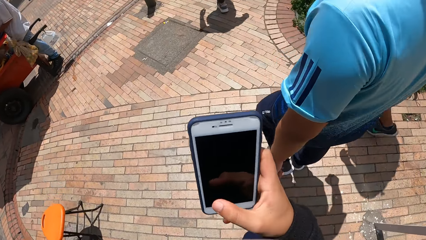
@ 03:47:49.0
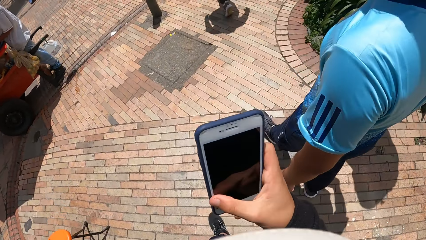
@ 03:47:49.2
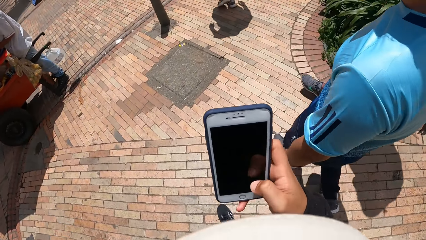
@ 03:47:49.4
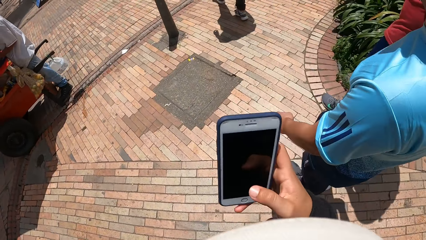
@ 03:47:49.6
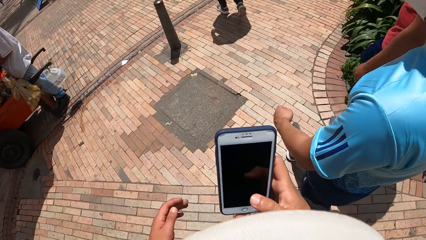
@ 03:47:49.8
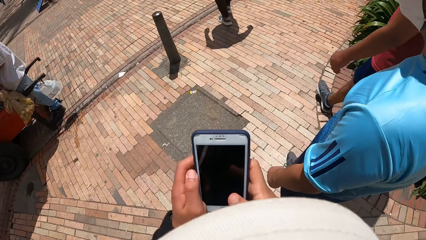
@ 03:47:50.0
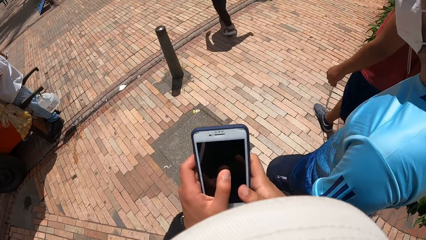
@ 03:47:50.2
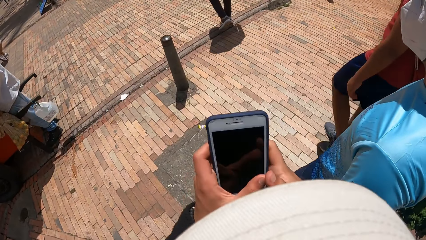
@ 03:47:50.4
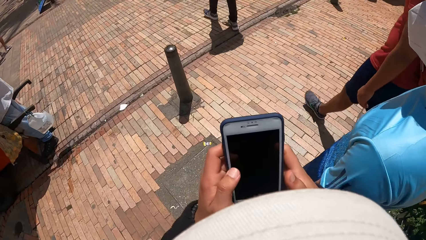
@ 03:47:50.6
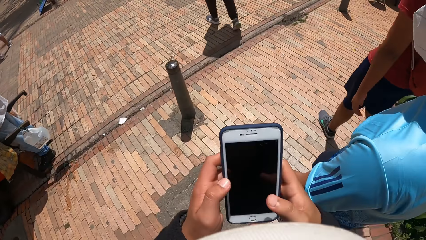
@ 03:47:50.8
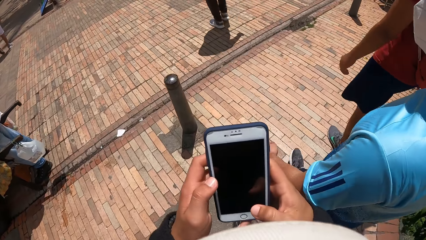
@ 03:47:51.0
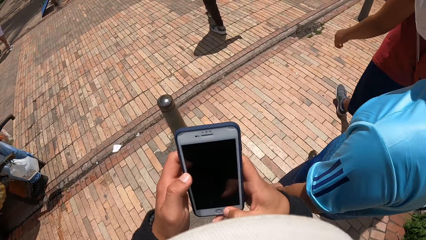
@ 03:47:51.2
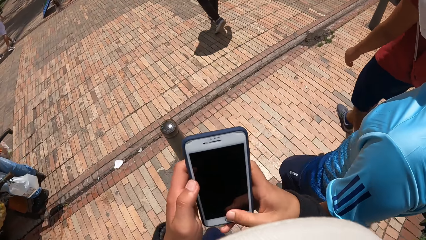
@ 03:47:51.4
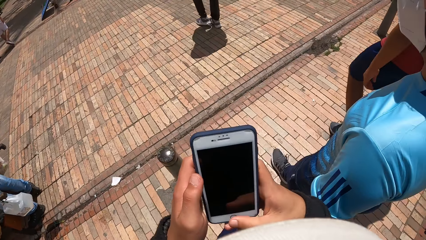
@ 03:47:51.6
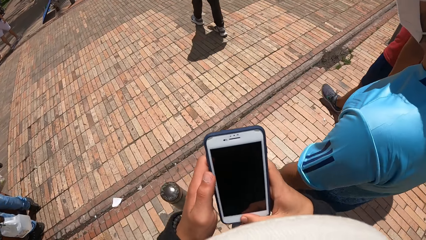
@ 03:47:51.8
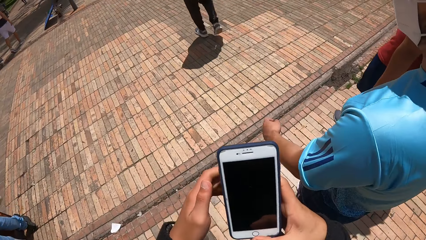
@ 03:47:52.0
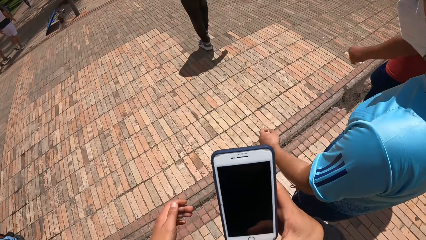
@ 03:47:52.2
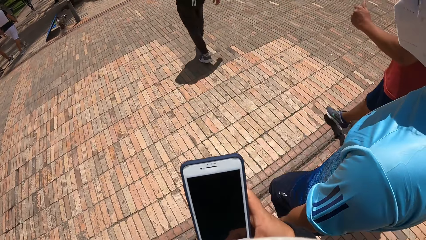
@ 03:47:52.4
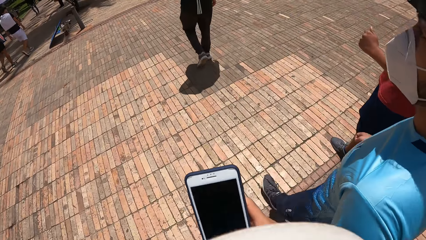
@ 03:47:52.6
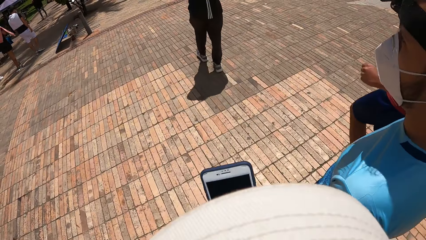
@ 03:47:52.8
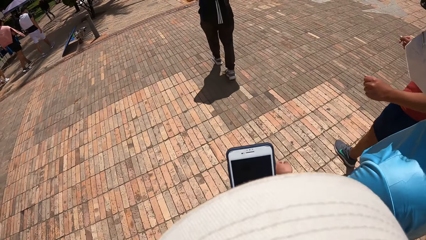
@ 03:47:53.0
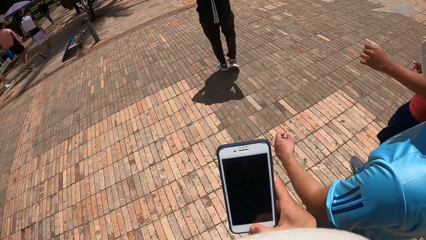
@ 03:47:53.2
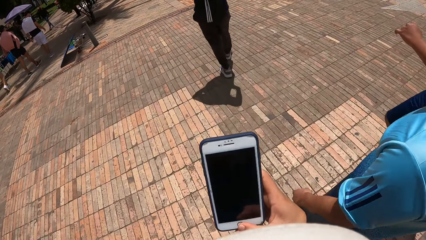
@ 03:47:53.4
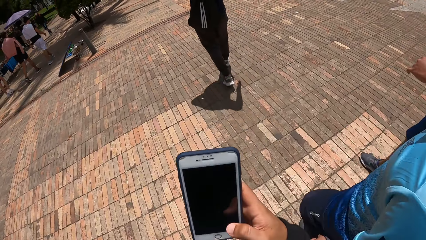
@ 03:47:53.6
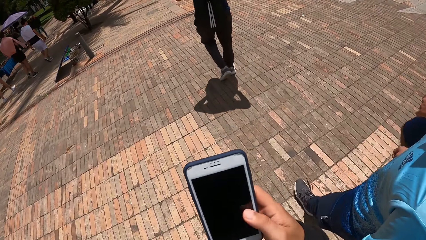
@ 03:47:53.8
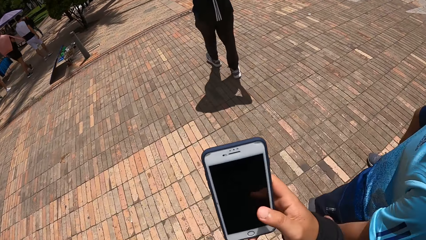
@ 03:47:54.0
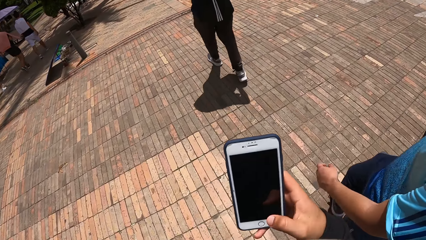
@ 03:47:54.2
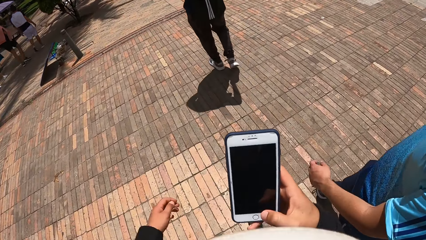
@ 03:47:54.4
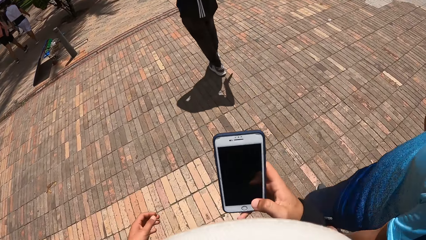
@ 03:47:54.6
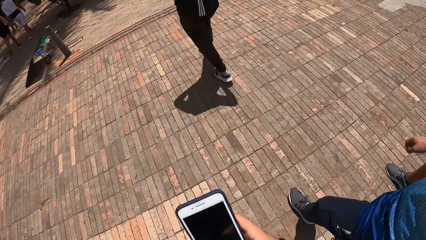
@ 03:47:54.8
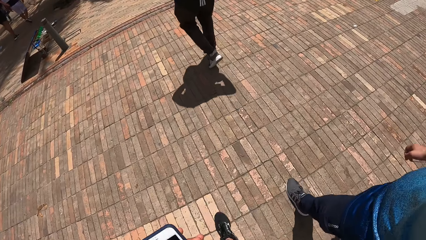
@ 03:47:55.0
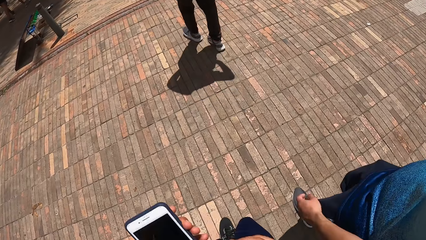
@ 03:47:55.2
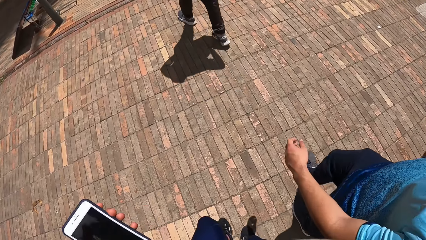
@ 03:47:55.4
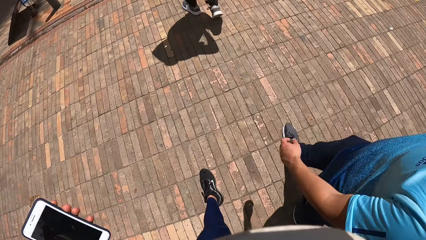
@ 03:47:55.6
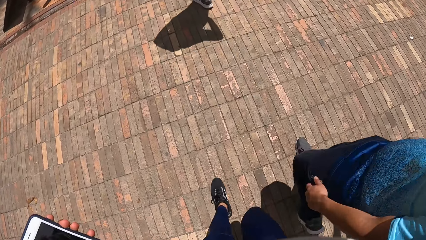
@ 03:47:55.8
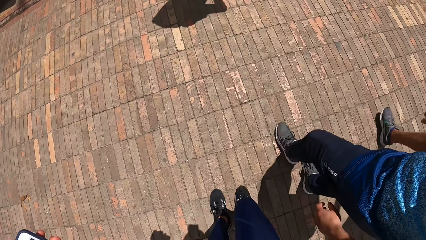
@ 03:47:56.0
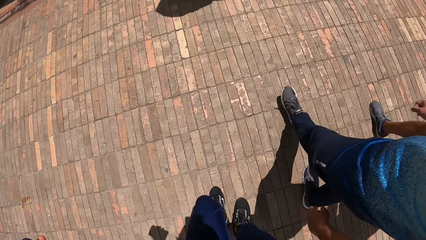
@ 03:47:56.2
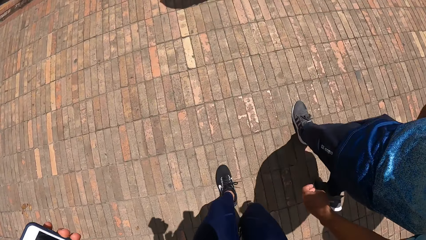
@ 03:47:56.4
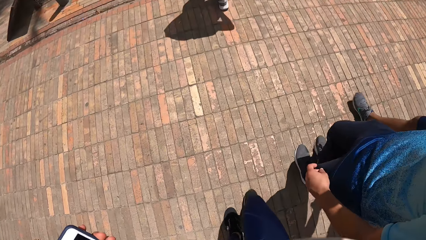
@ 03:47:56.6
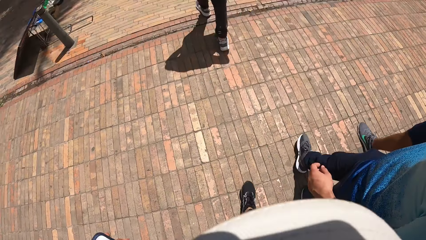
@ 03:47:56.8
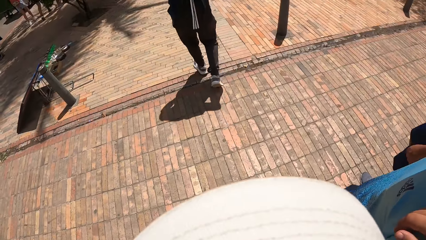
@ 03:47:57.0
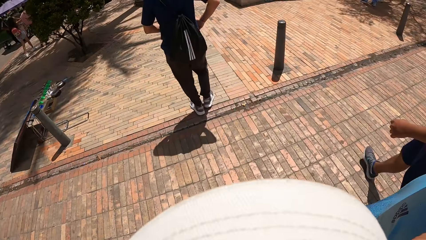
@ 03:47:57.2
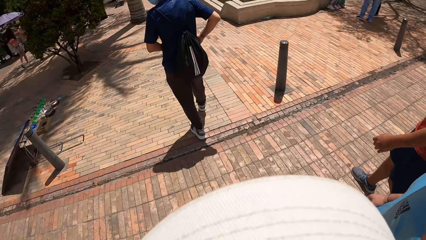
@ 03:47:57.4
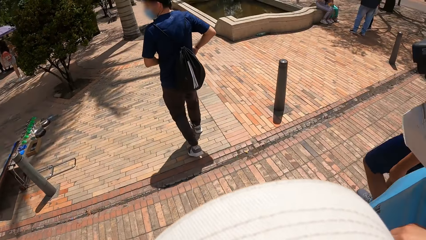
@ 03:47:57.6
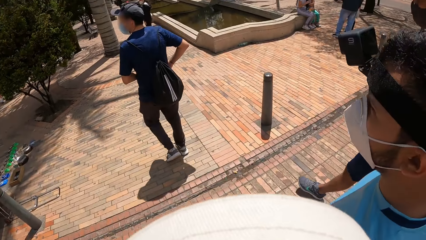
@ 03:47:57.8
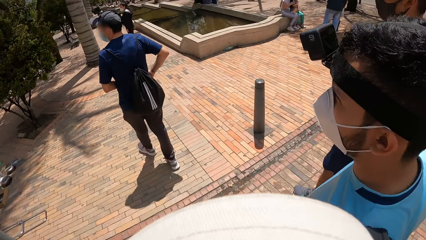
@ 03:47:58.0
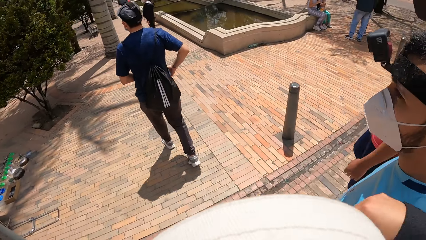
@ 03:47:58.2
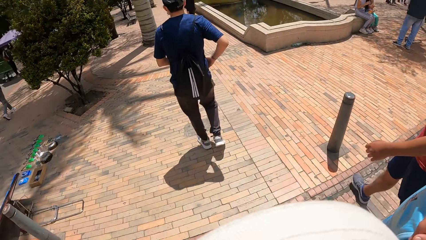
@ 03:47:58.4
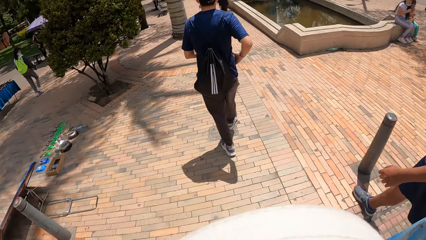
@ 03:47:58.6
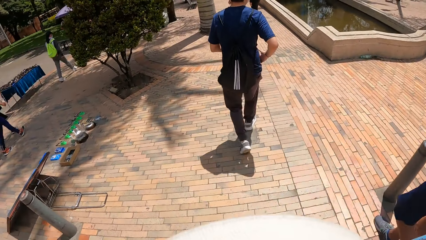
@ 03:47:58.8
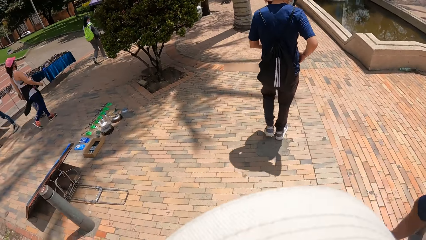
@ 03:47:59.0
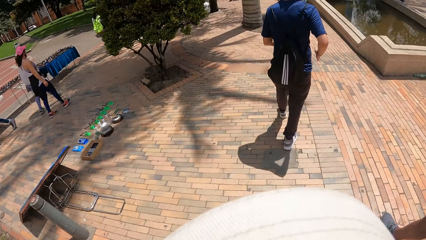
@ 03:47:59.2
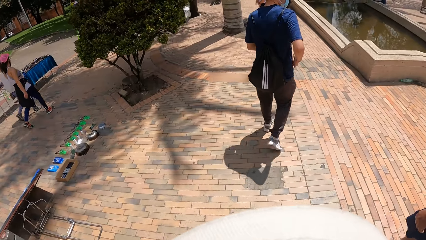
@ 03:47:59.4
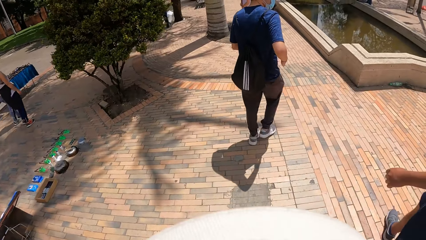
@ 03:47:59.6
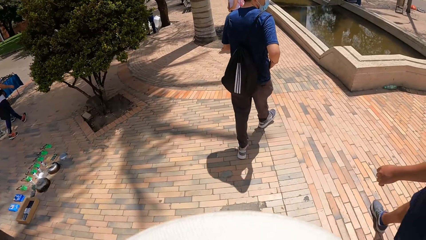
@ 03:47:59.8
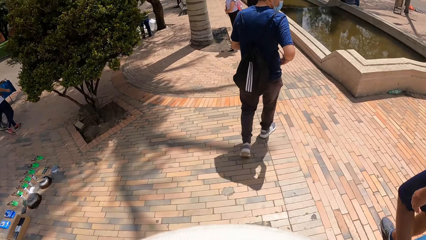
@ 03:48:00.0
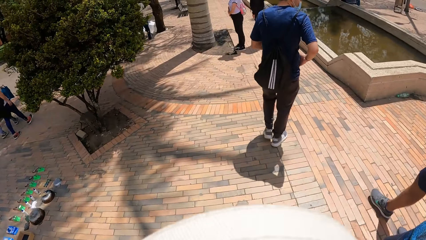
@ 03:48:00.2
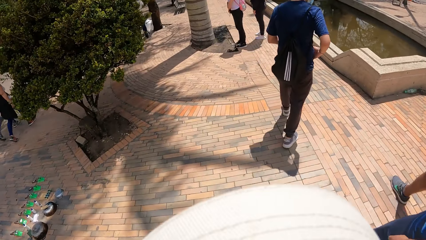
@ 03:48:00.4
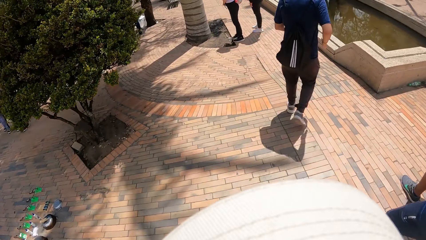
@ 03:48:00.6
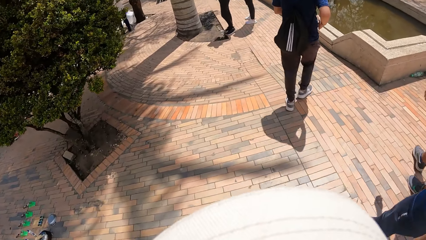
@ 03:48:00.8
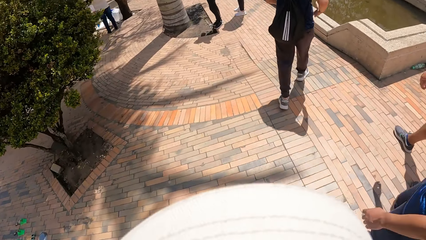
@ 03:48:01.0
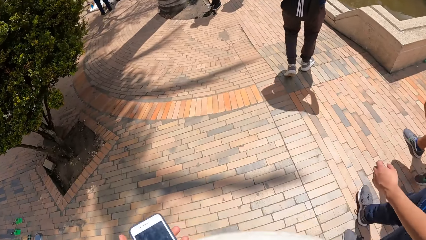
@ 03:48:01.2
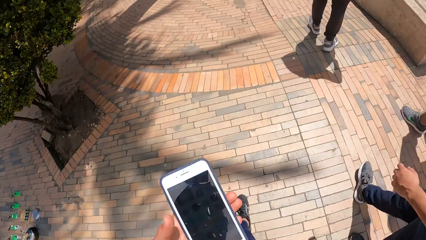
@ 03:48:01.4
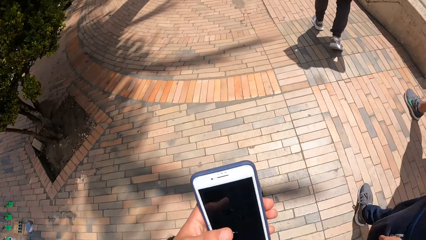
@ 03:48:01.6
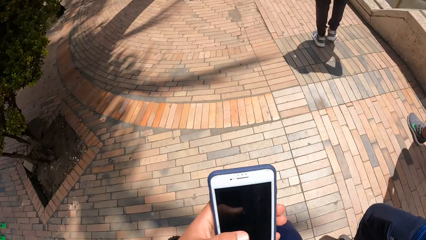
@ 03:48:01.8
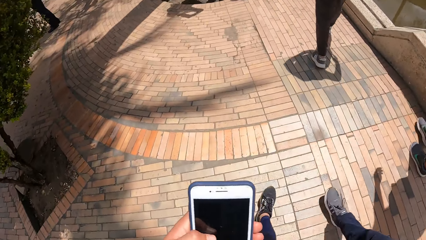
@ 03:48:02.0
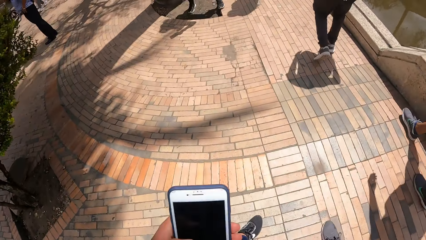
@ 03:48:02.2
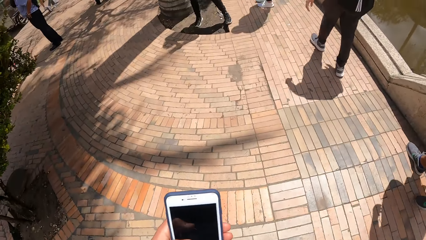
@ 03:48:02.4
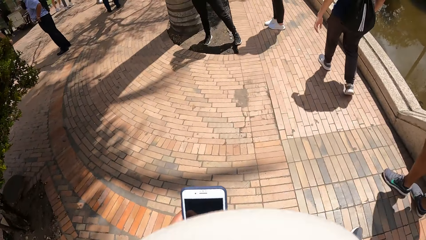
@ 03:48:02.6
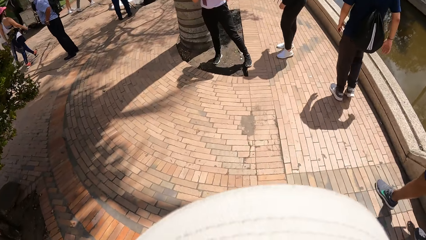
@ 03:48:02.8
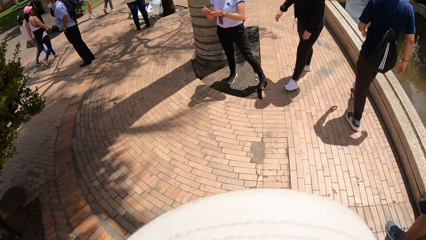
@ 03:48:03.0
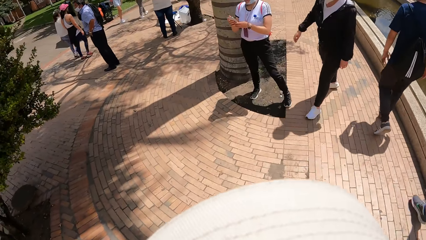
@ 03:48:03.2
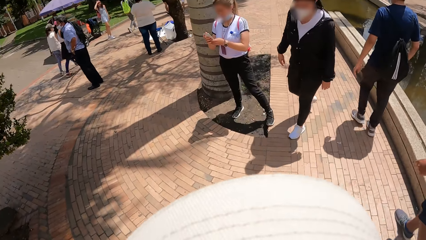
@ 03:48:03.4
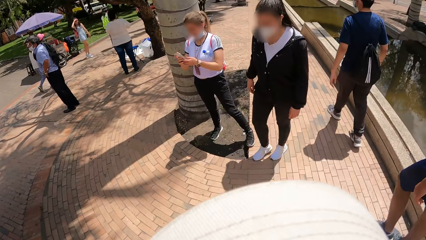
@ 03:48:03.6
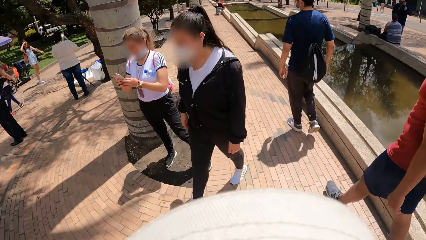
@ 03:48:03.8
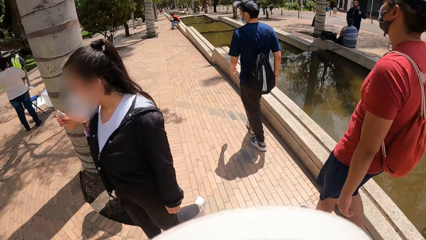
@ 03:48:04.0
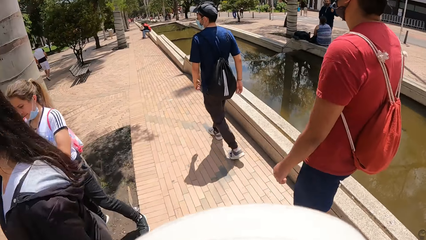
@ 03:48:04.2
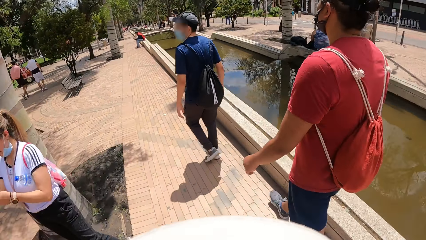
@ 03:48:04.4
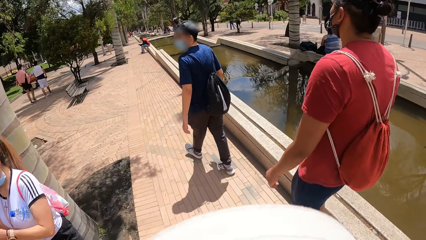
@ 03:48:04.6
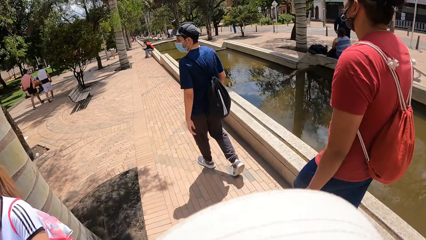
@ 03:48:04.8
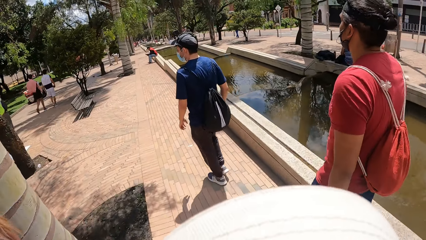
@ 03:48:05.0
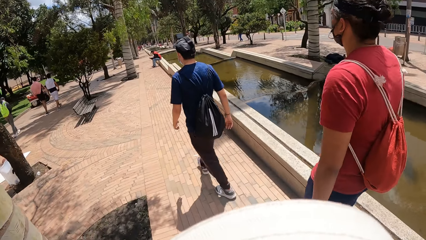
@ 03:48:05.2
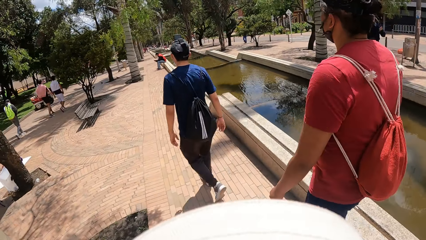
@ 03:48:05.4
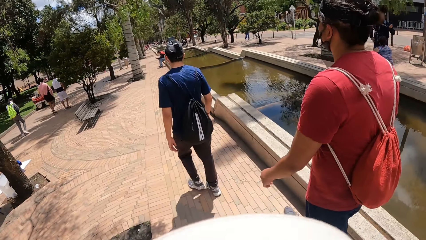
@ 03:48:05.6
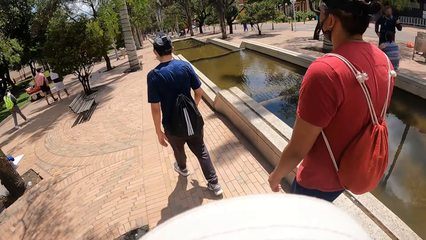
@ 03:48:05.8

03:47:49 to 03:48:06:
The camera wearer walks on a sidewalk. He passes the phone from his right to left hand. He operates the mobile phone. He interacts with a man and another man. He walks on the sidewalk. He operates the phone with his left hand. He walks on the sidewalk.
